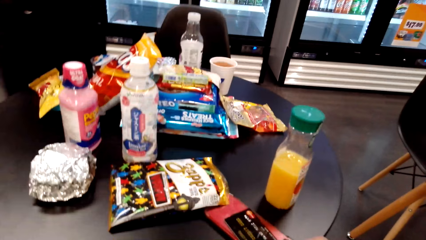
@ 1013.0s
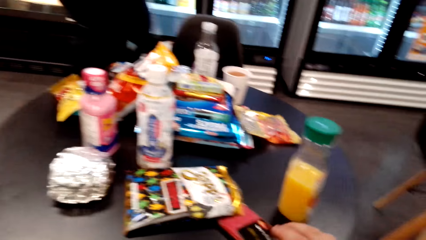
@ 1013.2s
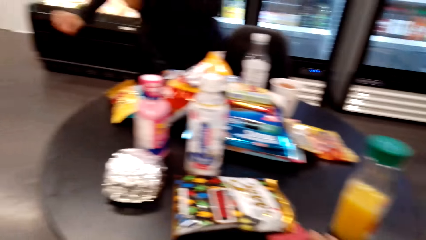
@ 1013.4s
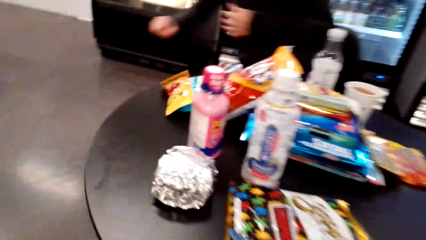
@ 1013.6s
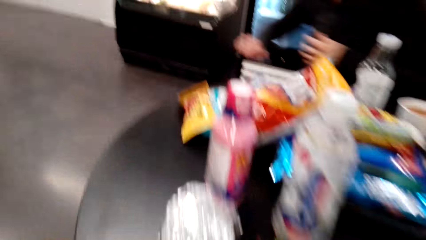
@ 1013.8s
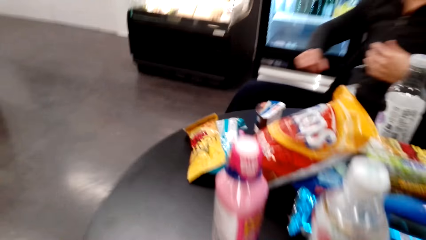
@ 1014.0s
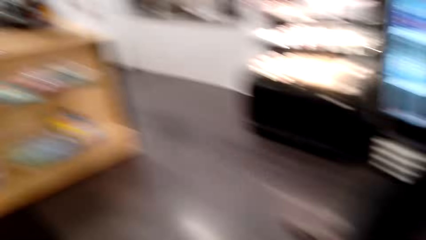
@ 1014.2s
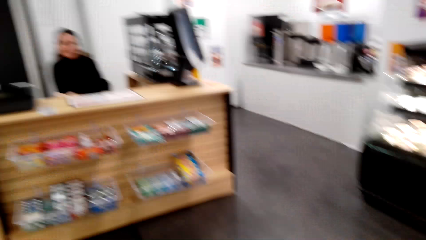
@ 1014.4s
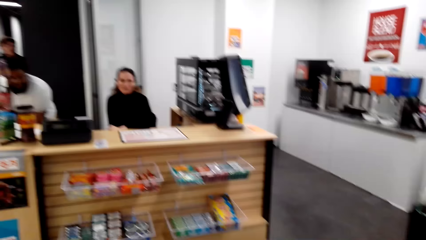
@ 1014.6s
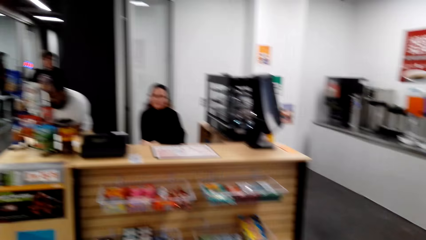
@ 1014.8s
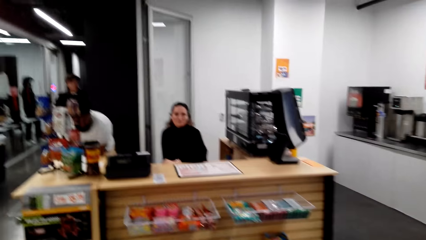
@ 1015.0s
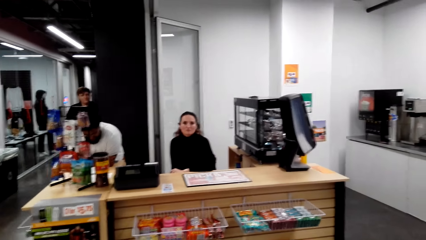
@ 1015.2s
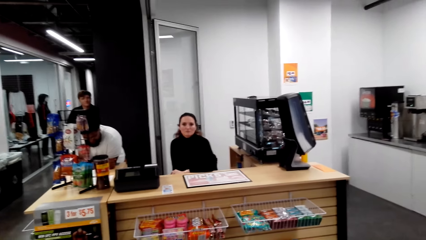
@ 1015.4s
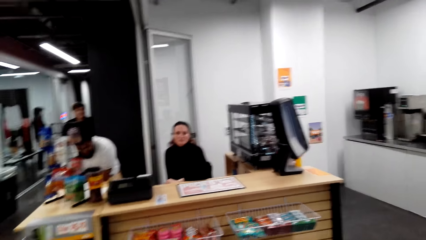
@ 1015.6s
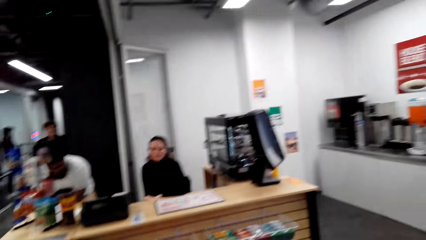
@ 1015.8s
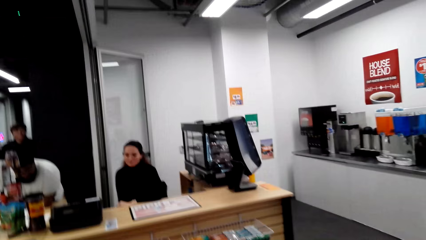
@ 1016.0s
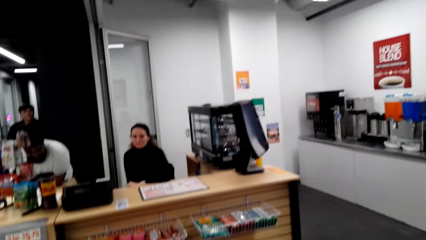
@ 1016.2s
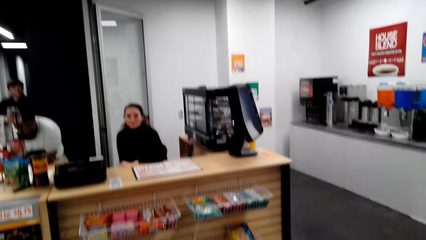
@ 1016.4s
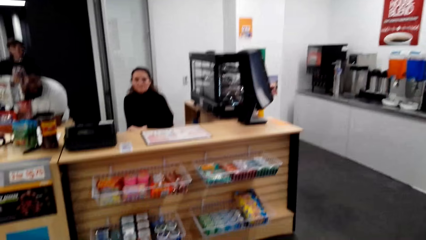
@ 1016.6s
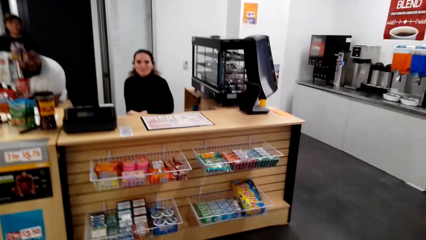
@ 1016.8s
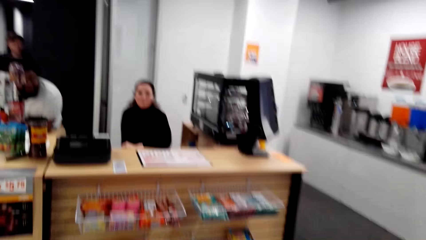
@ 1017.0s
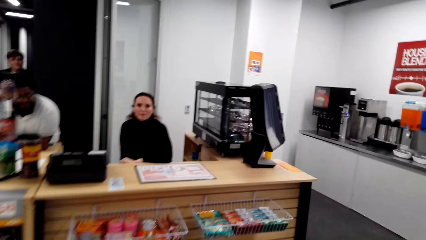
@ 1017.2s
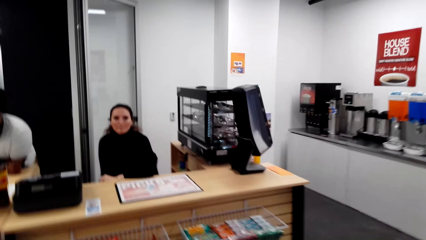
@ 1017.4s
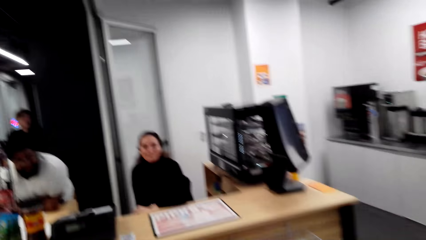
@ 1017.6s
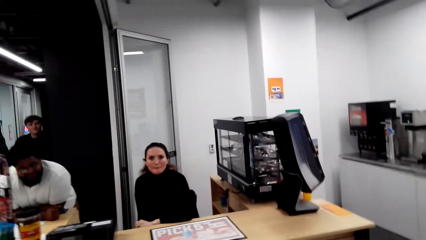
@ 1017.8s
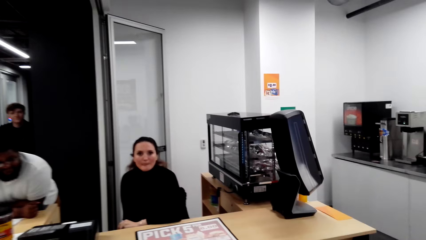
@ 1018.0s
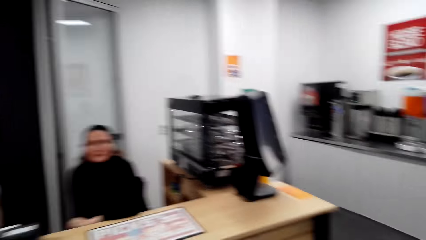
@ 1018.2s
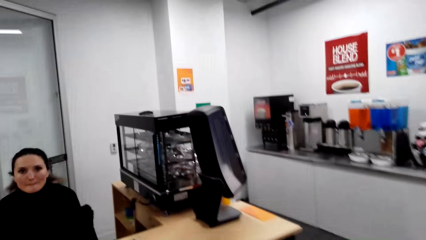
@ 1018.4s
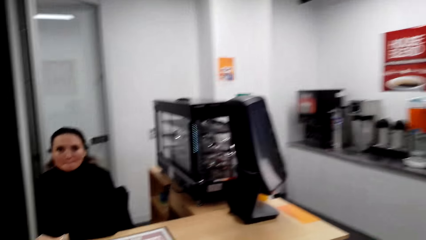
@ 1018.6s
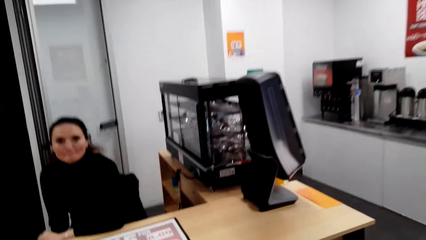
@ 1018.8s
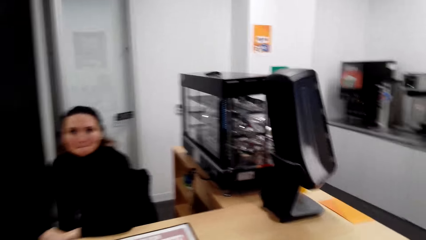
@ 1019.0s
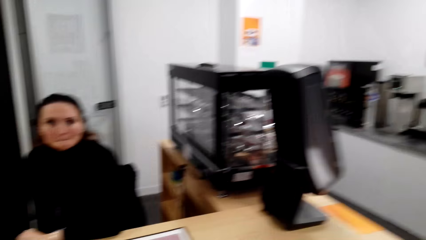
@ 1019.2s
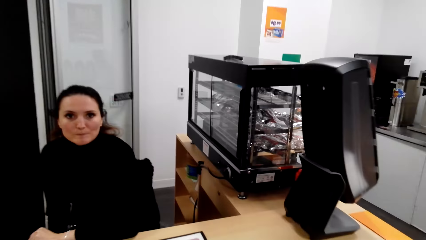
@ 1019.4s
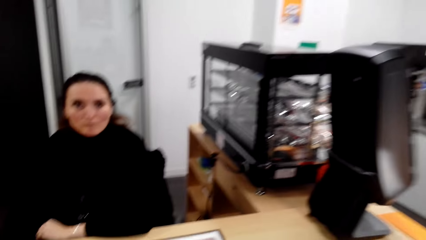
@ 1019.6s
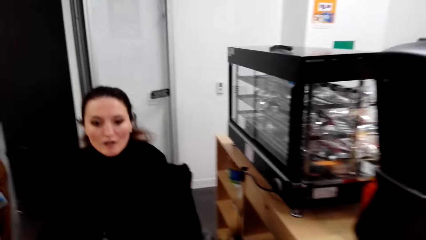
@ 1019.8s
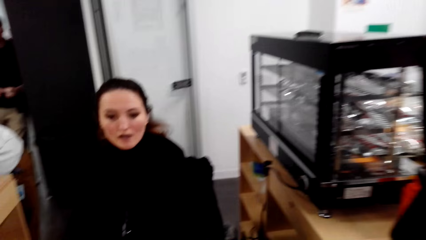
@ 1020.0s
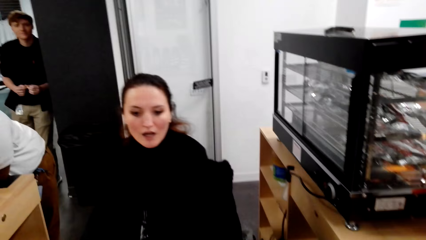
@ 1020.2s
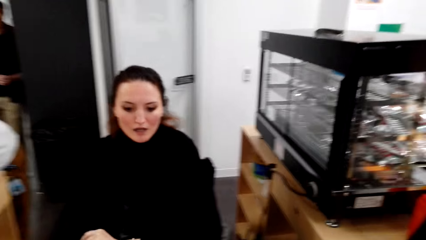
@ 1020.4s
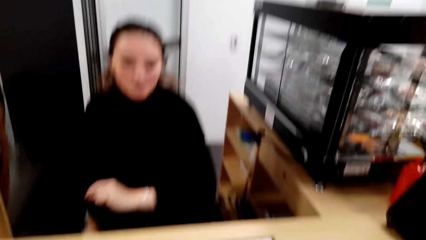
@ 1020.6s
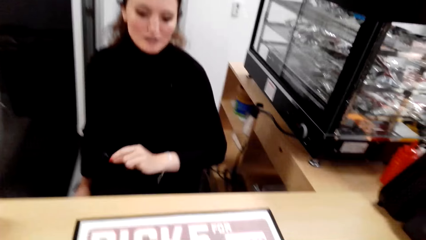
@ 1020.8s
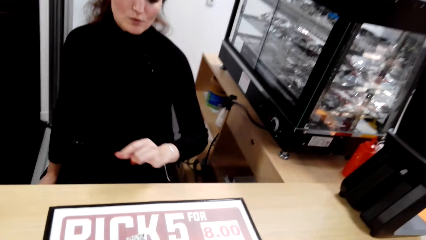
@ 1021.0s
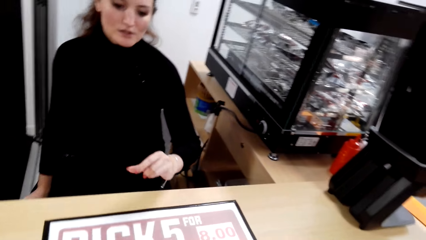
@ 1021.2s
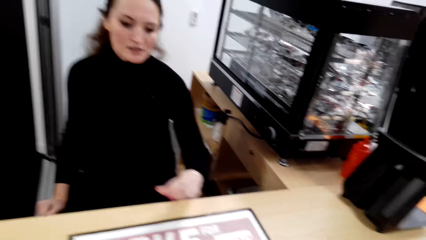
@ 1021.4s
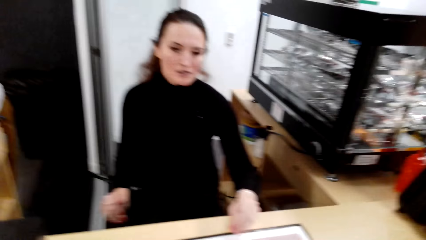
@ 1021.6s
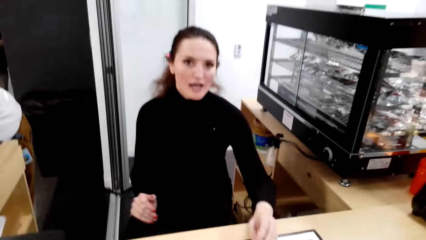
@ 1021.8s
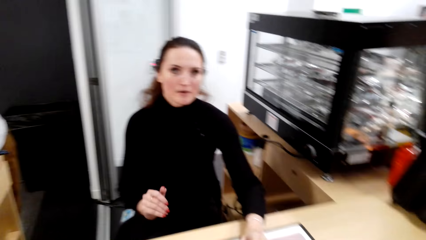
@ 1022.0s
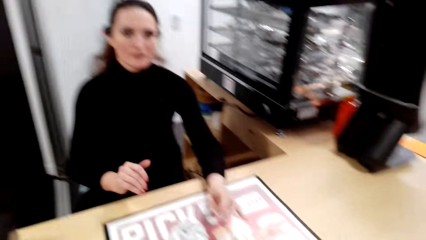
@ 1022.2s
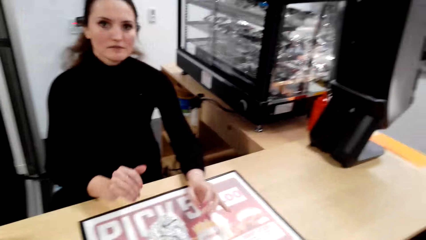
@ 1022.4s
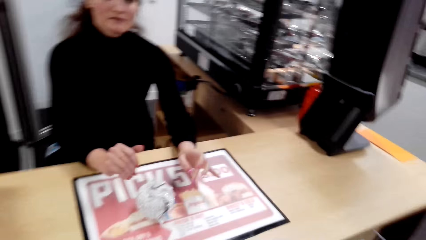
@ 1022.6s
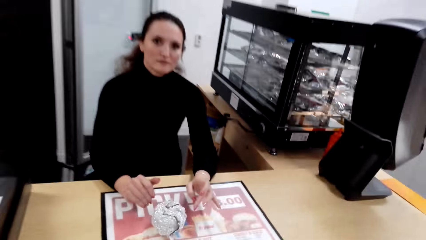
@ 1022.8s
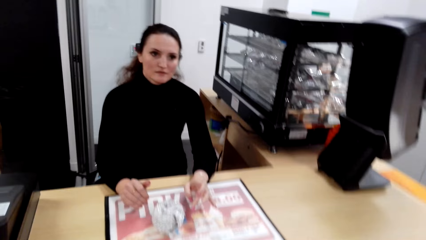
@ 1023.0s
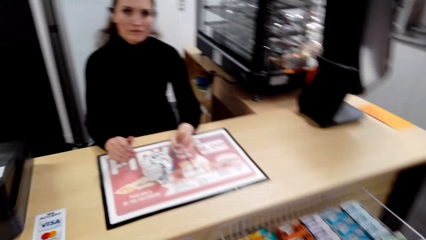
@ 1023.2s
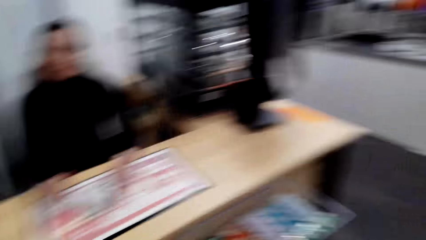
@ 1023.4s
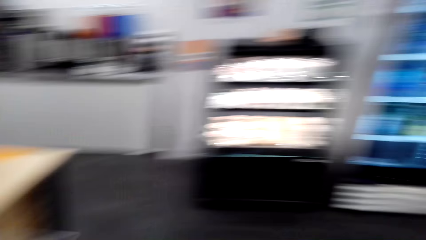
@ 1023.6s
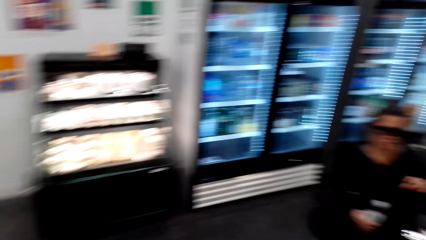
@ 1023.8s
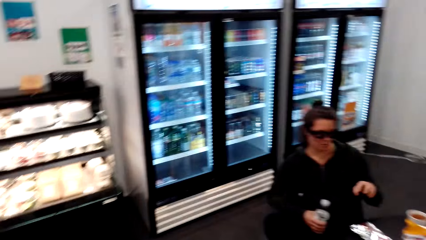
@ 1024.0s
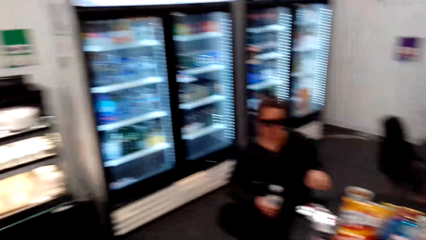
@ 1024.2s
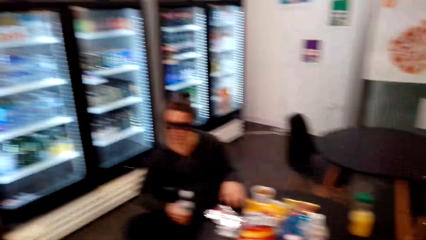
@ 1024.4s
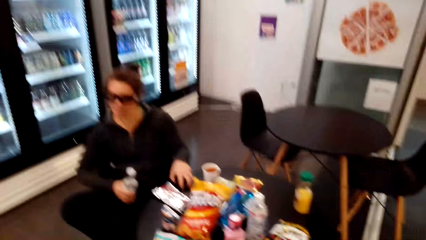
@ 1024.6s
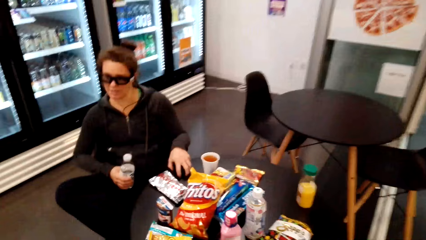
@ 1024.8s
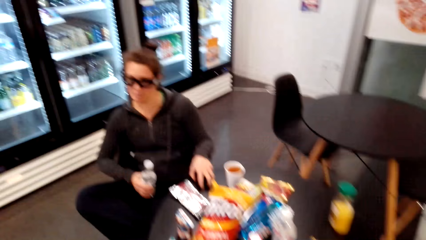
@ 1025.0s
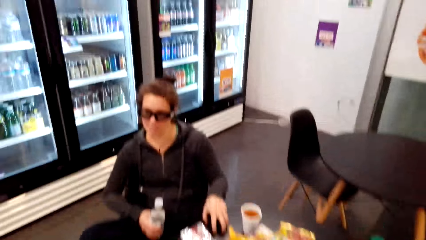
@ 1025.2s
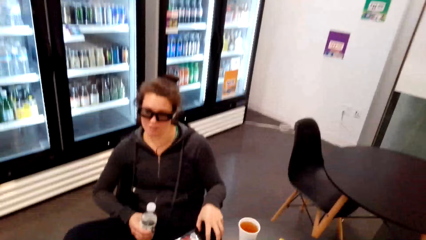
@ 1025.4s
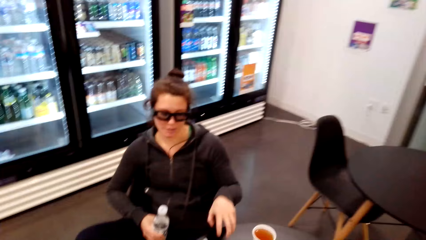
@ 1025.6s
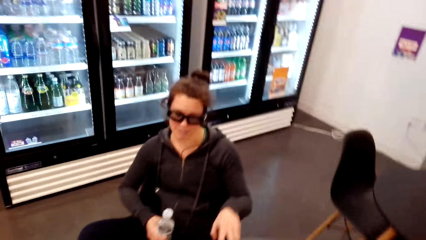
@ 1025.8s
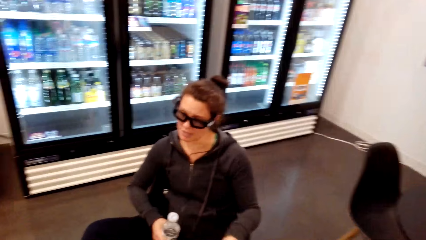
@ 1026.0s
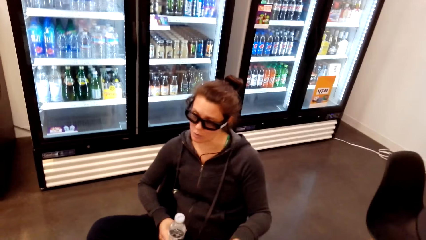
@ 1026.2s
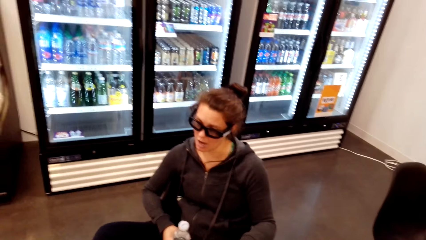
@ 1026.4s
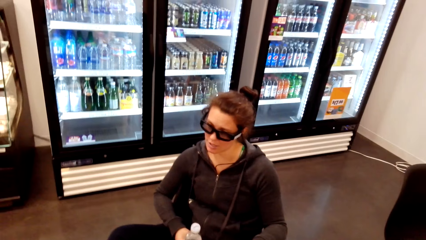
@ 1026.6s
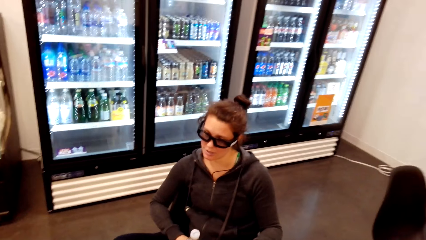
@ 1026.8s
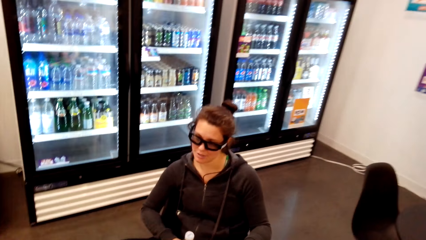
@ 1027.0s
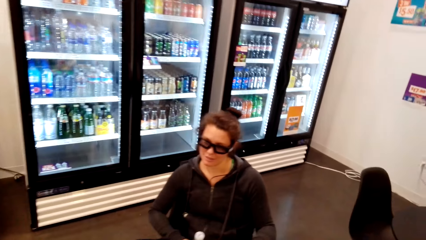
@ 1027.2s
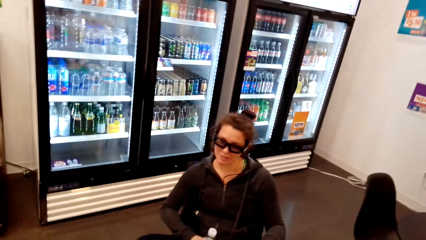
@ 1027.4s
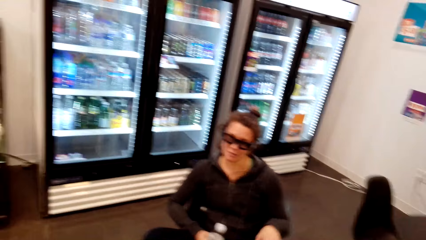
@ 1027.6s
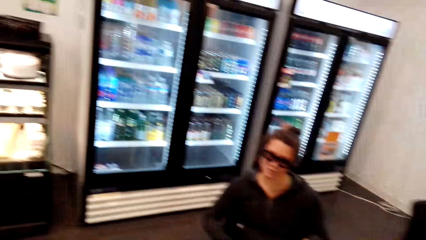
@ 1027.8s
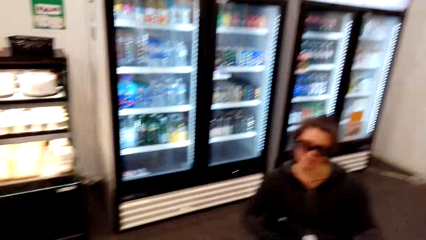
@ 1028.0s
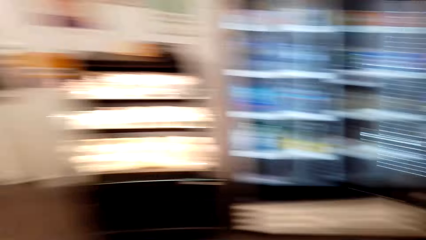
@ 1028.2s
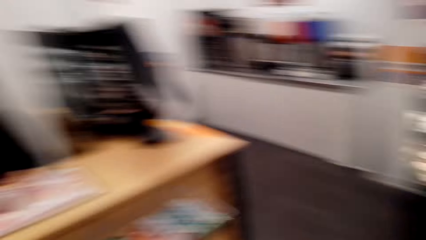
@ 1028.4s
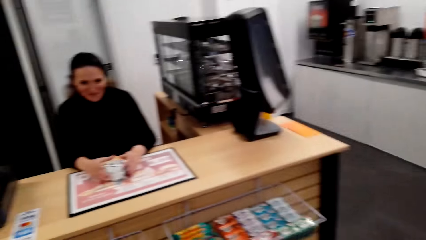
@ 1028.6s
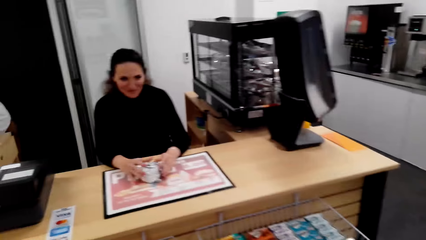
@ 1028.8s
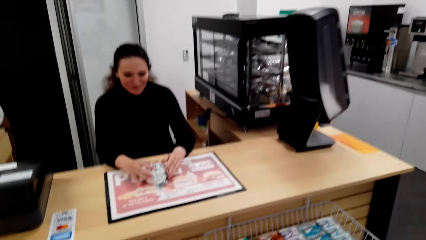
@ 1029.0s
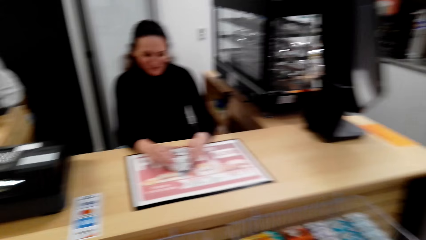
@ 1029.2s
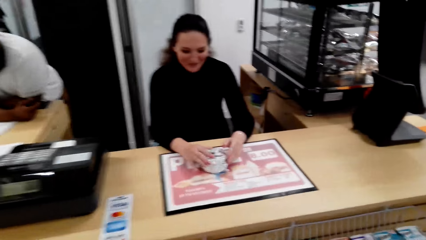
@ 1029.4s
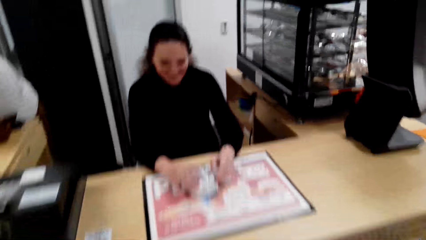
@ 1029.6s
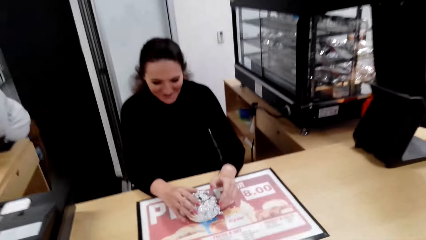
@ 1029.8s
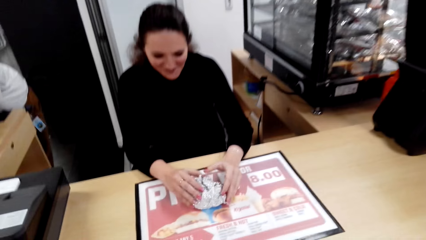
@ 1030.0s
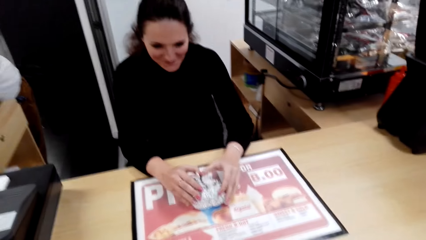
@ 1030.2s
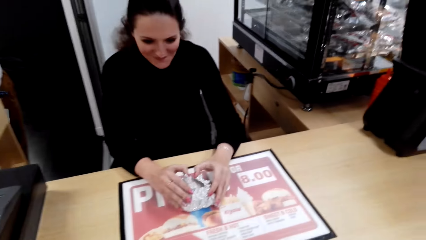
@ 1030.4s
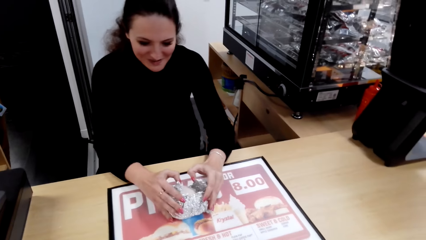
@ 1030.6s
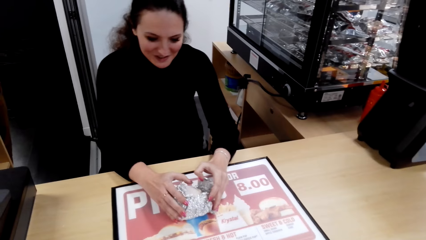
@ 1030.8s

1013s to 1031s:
The camera wearer gets up from the seat. They walk to the counter. A lady talks to the camera wearer. The lady puts a hand on the table. The camera wearer turns to the table. Another lady speaks to the first lady. The first lady arranges something. The first lady holds the burger on the table.
